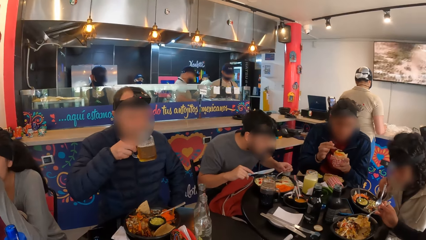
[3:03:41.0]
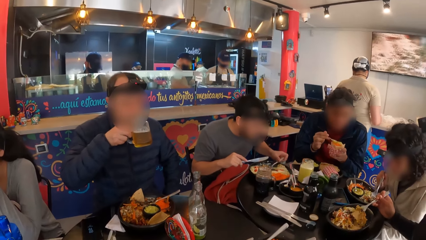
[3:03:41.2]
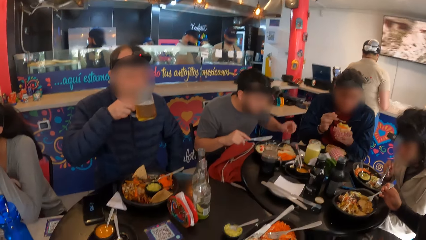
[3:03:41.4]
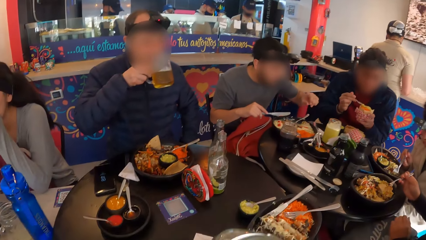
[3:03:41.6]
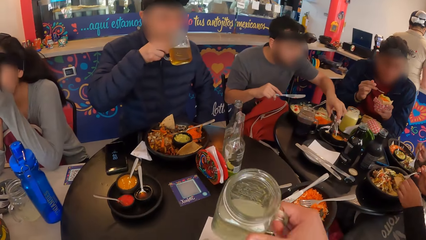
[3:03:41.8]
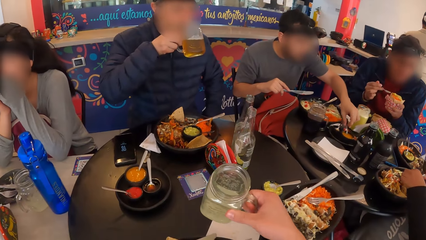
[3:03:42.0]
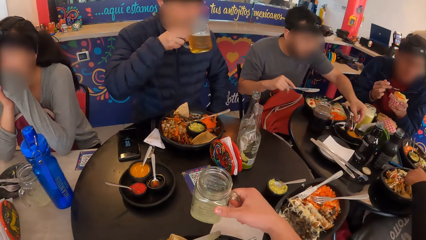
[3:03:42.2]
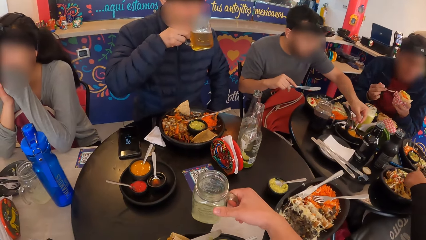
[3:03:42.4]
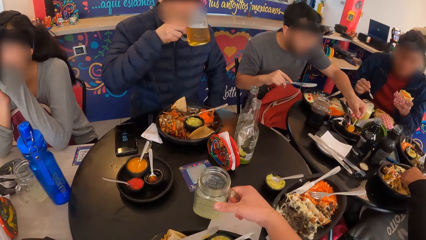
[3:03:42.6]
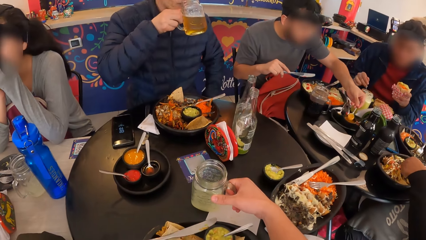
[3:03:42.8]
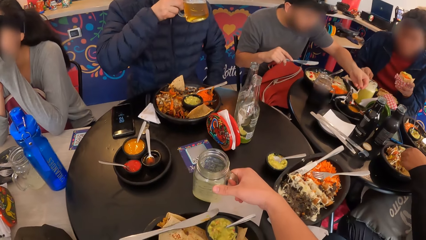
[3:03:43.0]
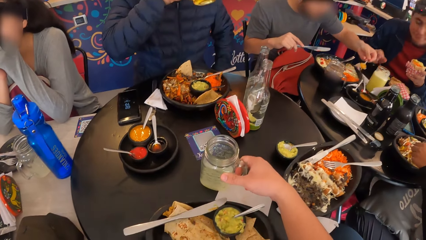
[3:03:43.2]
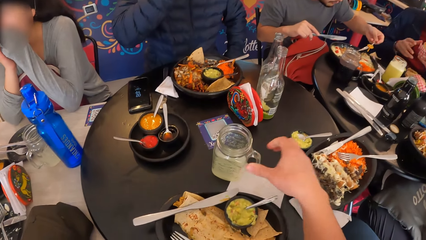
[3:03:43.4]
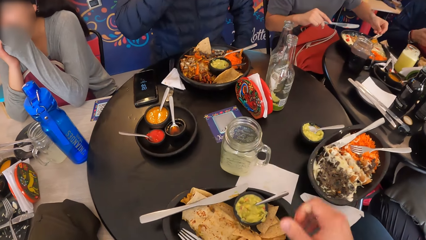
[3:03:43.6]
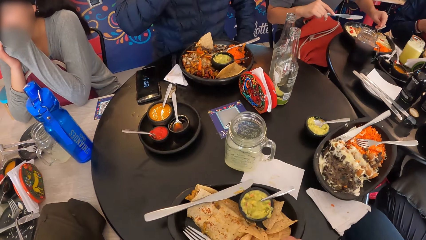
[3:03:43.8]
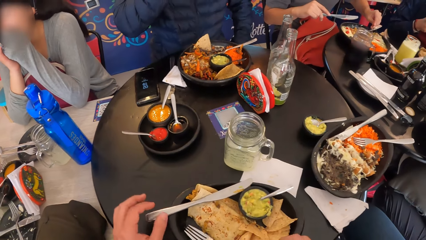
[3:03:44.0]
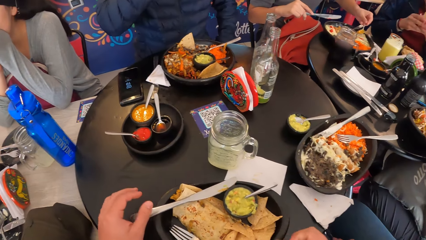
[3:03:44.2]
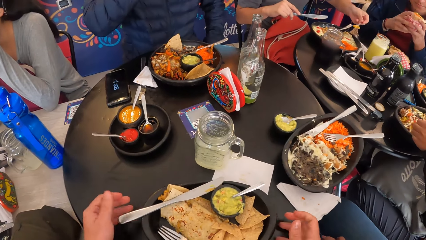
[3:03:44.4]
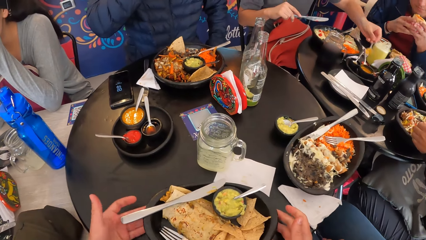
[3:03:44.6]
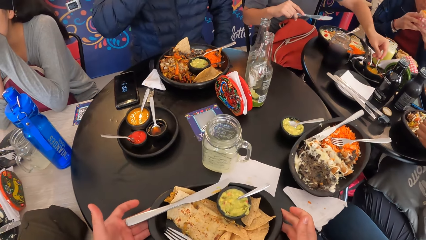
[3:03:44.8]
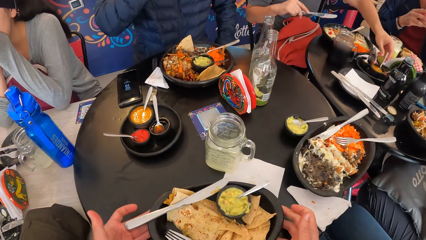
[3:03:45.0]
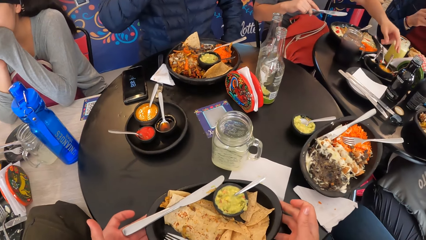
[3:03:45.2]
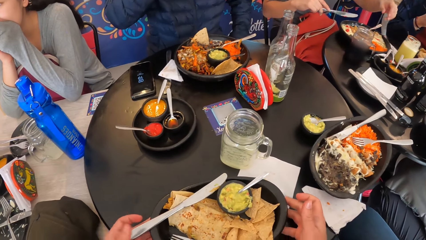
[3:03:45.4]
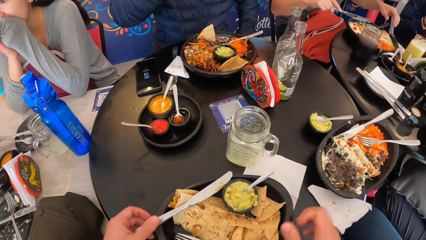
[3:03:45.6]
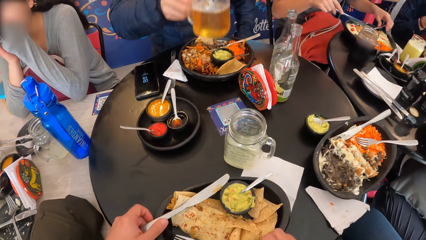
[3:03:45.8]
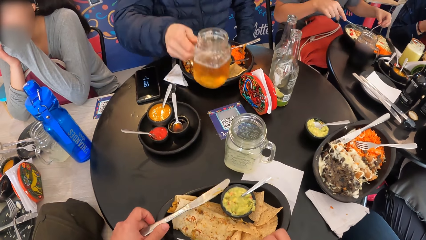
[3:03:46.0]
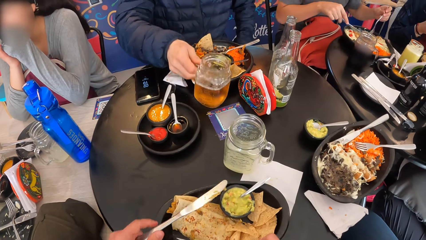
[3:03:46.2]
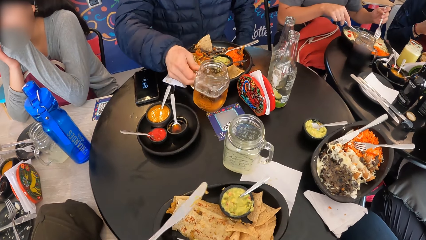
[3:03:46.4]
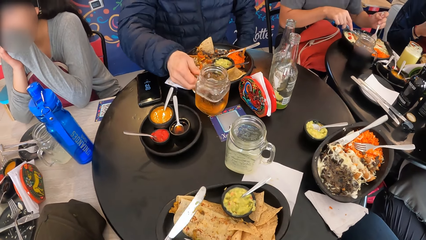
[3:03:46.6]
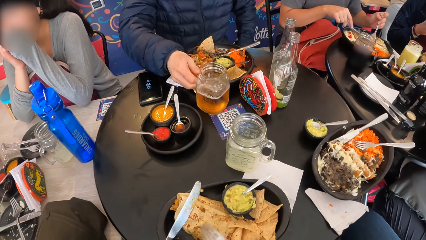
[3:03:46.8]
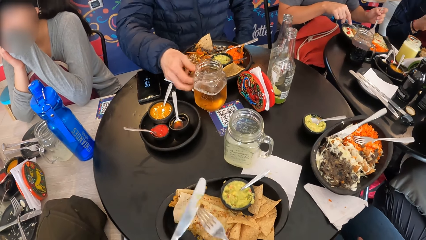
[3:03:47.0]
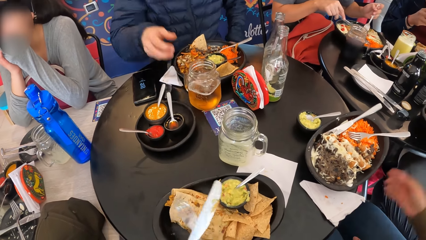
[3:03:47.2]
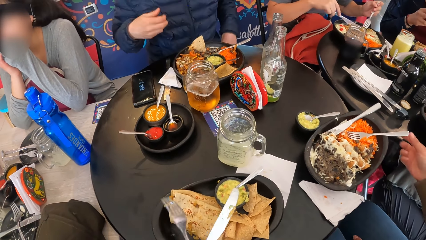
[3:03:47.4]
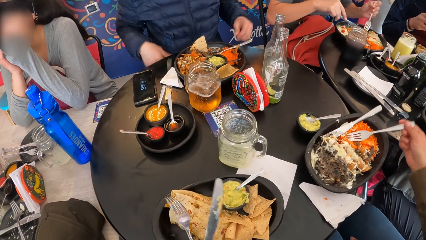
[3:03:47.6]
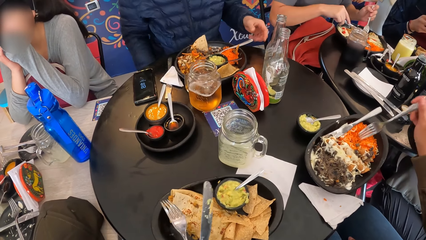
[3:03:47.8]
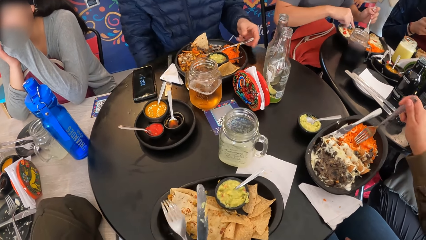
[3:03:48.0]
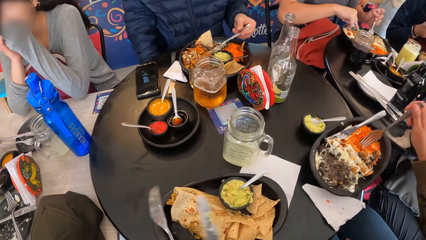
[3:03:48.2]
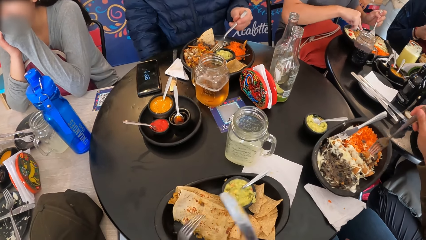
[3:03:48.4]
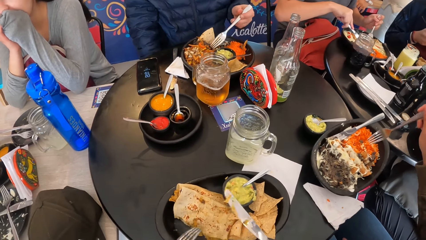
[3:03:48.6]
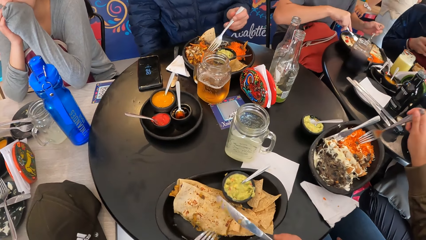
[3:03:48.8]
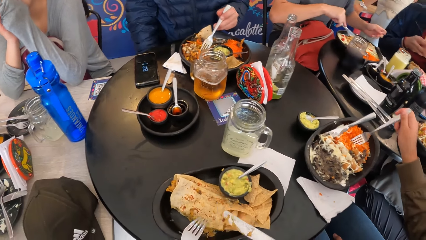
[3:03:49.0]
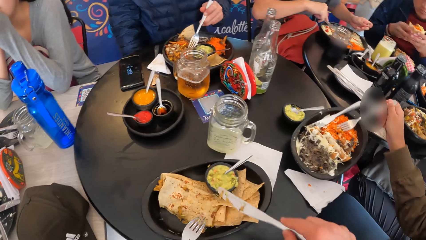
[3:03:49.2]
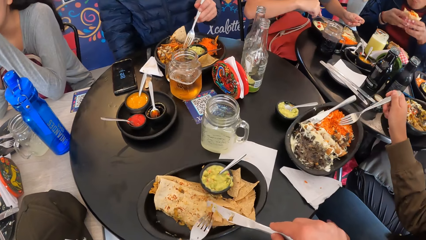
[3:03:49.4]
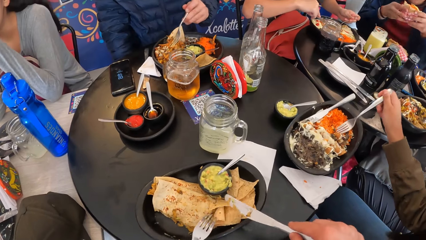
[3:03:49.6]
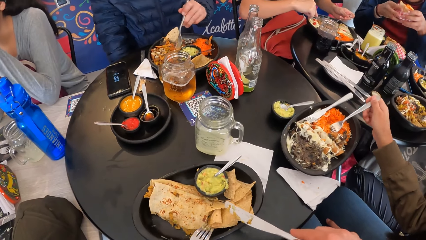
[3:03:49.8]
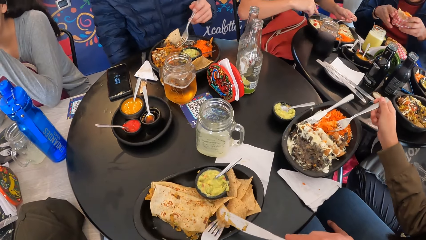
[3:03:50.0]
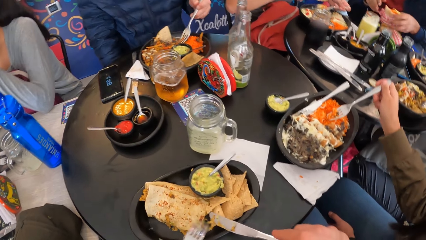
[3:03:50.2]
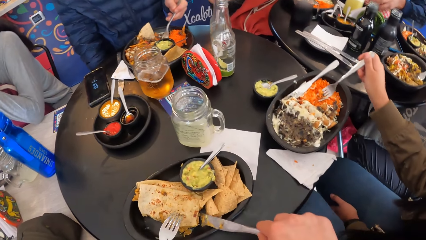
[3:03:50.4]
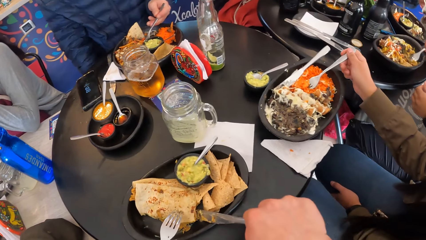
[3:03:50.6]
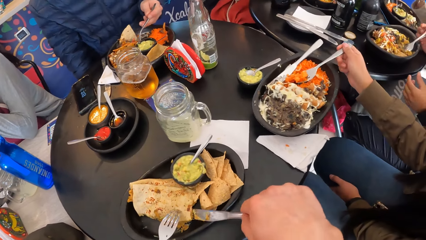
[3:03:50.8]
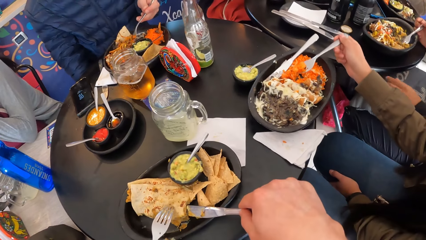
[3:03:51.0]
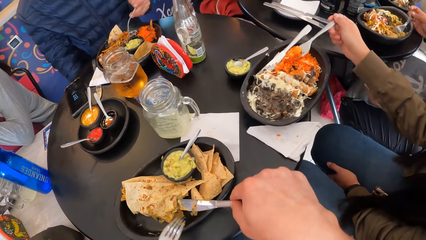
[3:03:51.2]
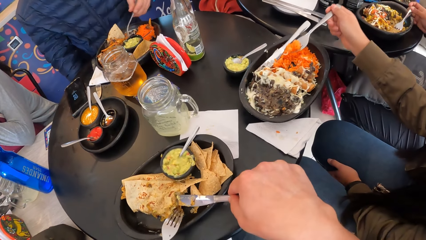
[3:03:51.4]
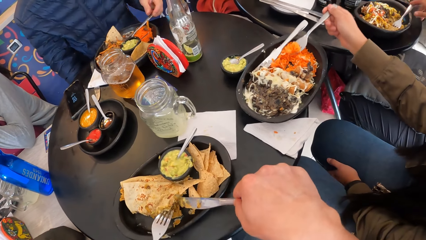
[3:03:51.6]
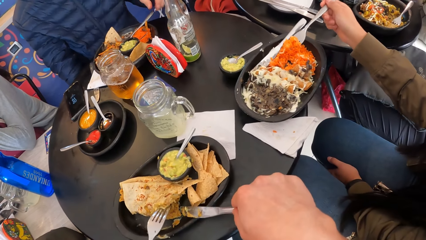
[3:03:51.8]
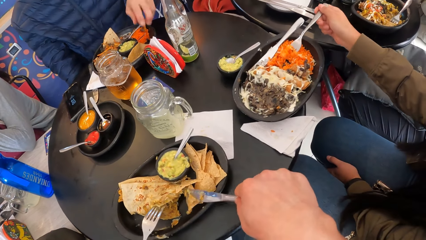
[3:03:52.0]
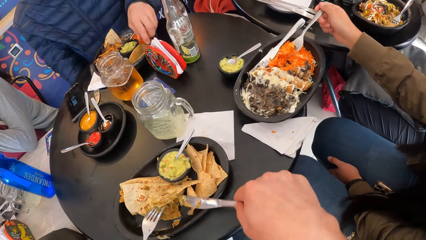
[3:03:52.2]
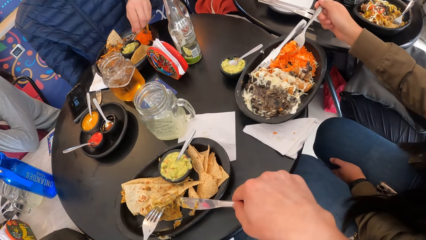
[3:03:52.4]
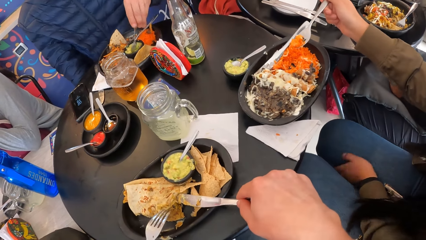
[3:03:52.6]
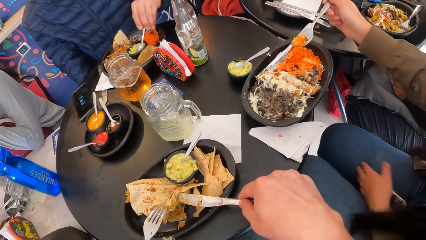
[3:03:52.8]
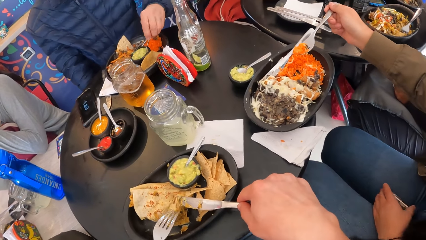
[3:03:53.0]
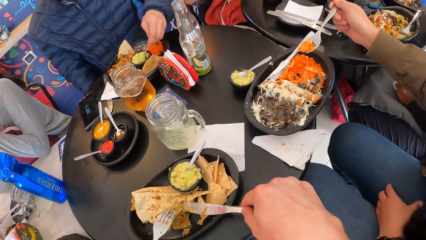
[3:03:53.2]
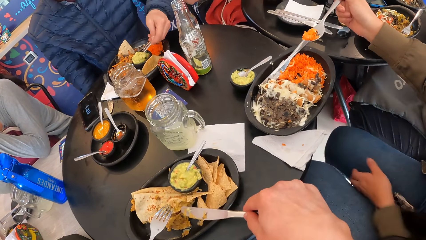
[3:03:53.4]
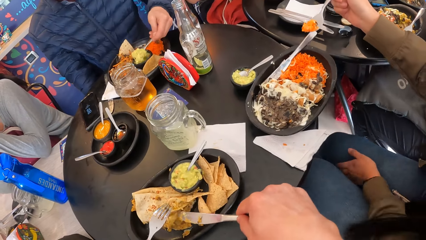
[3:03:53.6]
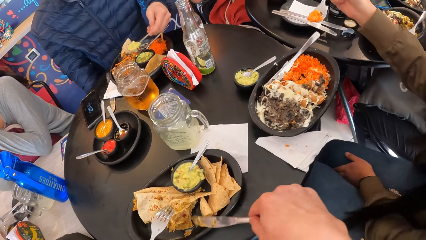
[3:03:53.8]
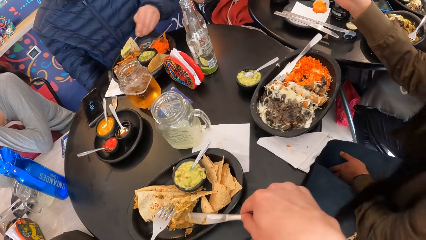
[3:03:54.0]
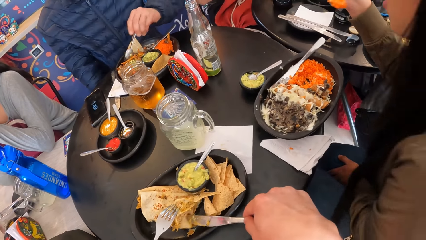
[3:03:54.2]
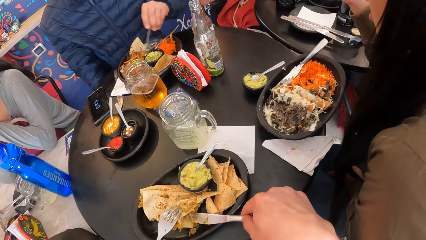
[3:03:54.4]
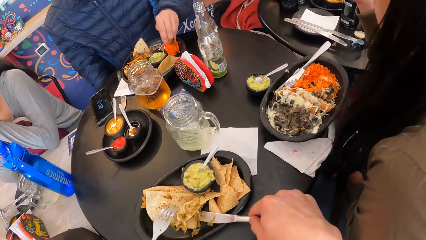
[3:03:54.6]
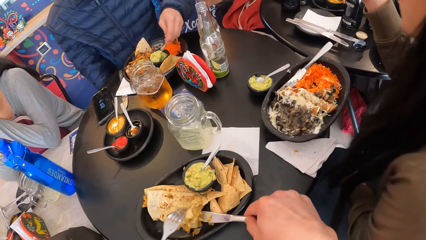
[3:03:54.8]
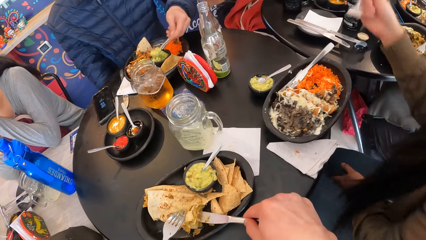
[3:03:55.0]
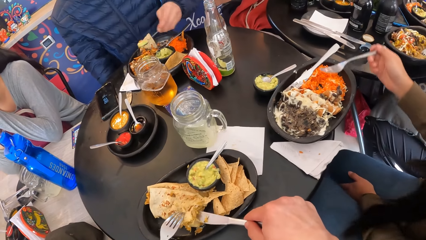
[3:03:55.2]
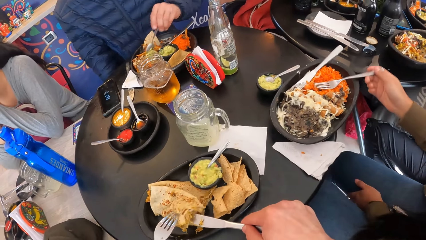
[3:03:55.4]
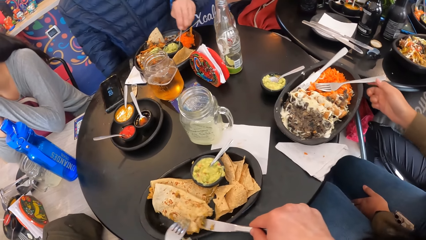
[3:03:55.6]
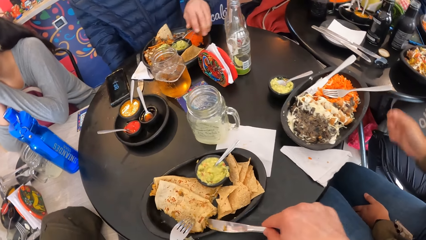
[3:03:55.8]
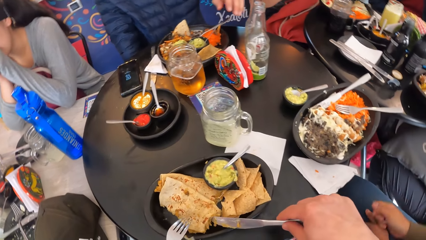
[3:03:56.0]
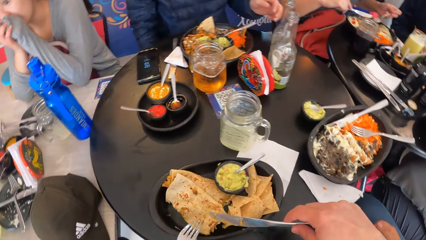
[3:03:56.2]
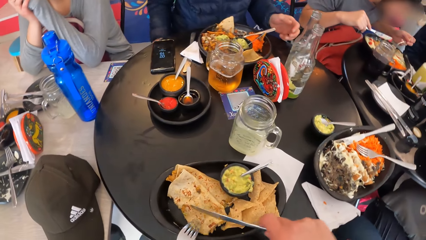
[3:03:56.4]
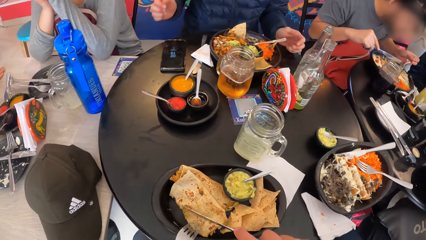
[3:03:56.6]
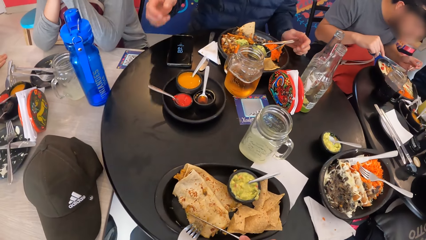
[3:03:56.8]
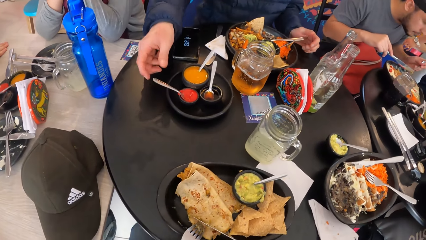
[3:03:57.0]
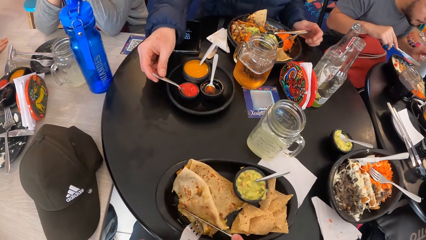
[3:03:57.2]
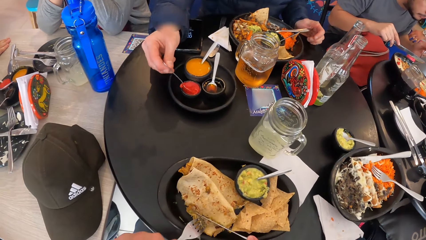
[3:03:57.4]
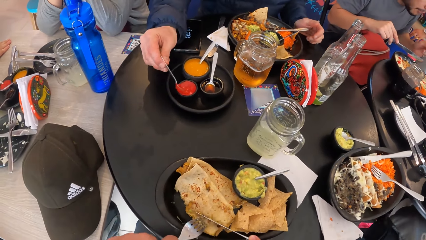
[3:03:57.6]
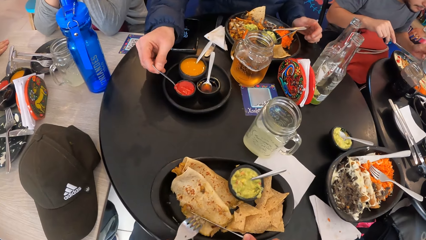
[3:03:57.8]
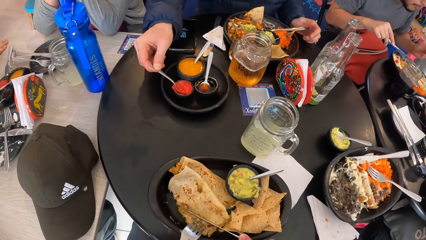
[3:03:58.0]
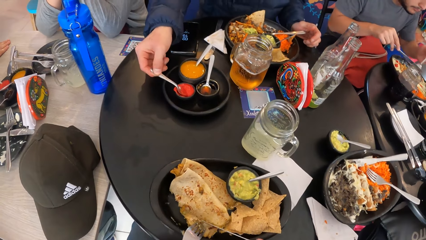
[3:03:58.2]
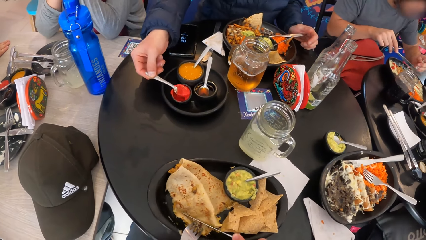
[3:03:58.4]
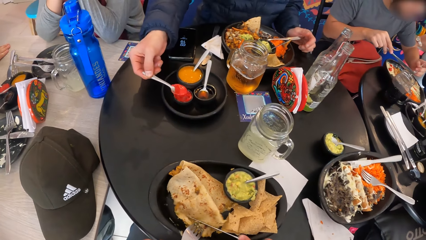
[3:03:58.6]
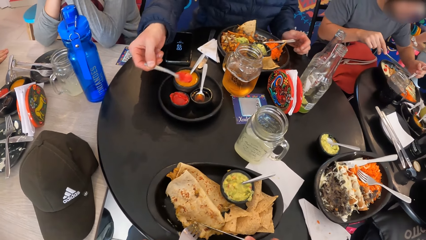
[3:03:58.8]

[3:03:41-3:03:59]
The camera wearer drops the glass mug of drink in his right hand on the table. He adjusts the plate of snacks on the table with his hands. He takes the knife and the fork. A woman eats from the plate of meal with the fork in her right hand. The camera wearer adjusts the bread with the knife and fork. He cuts snack from the plate of snacks on the table with the cutleries in his hands. A man holds the spoon in the ketchup container on the table with his right hand and scoops ketchup from the ketchup container on the table with the spoon in his right hand.
